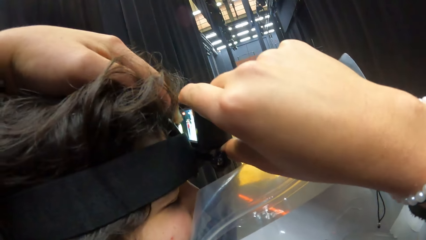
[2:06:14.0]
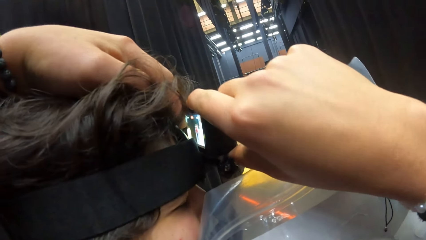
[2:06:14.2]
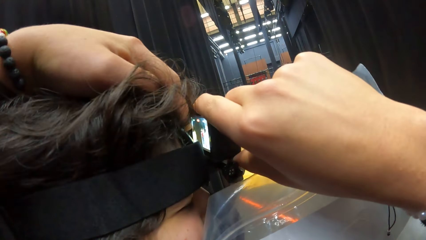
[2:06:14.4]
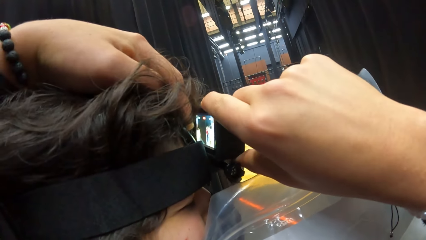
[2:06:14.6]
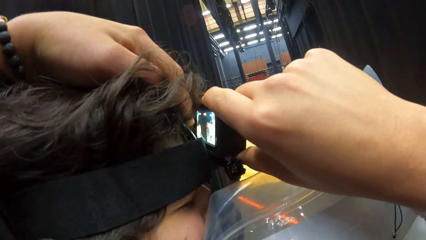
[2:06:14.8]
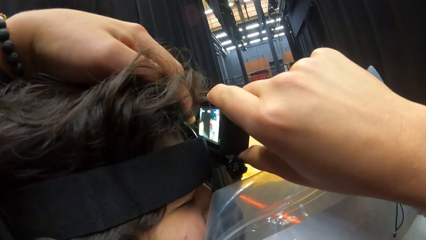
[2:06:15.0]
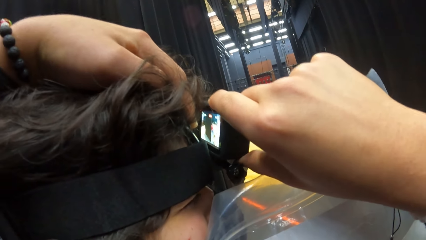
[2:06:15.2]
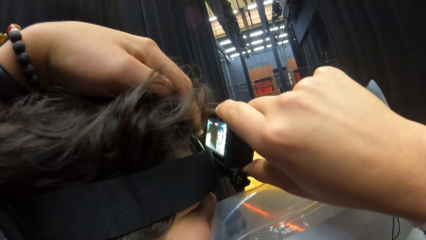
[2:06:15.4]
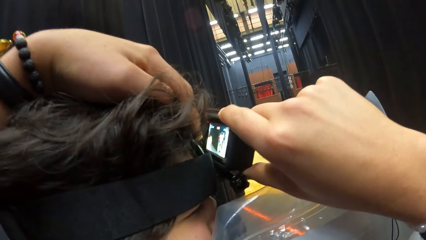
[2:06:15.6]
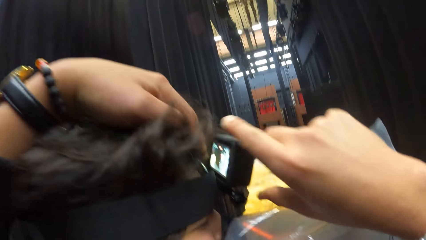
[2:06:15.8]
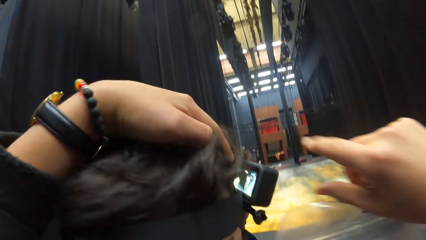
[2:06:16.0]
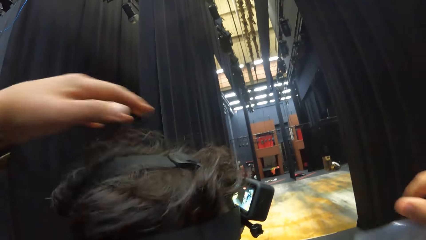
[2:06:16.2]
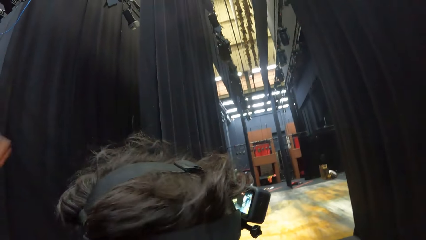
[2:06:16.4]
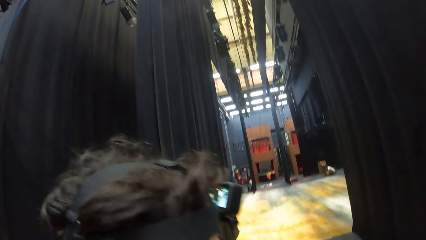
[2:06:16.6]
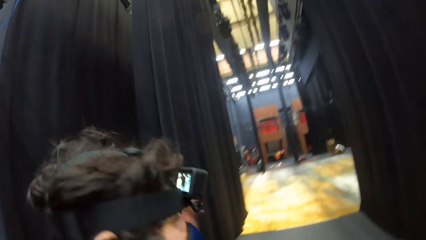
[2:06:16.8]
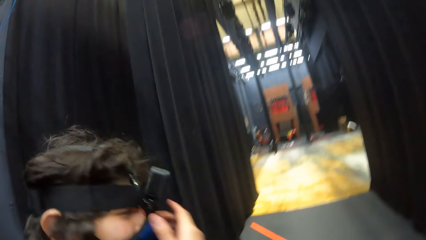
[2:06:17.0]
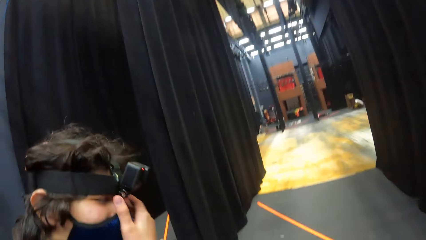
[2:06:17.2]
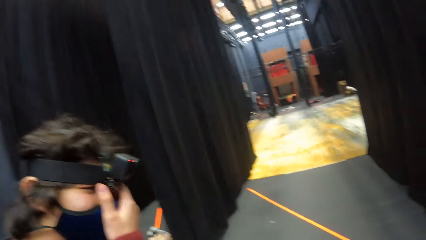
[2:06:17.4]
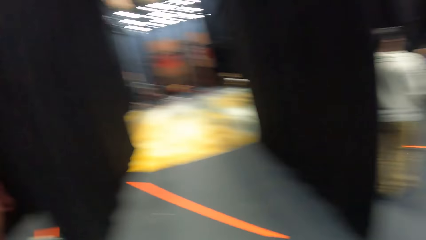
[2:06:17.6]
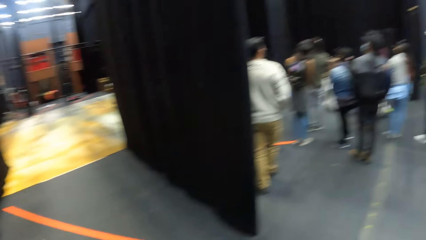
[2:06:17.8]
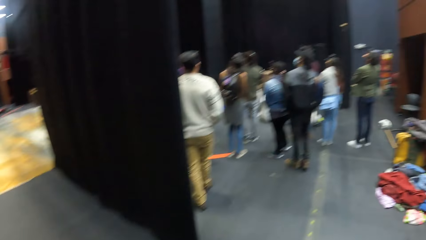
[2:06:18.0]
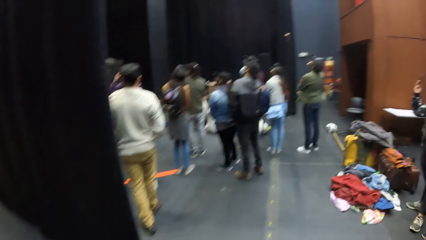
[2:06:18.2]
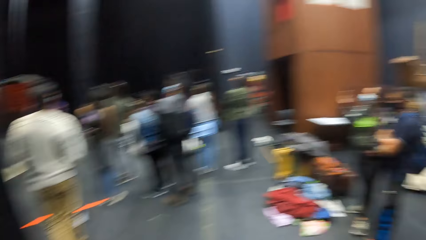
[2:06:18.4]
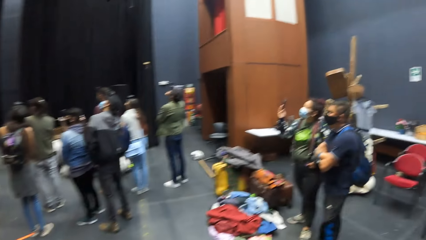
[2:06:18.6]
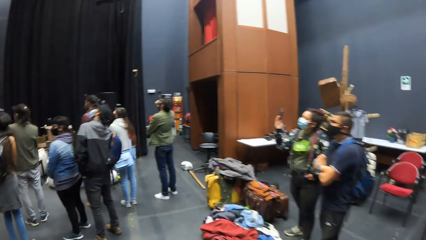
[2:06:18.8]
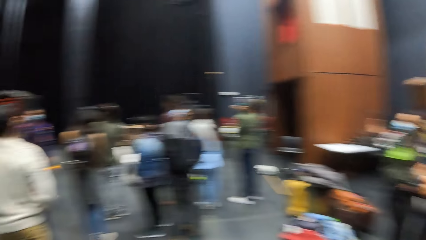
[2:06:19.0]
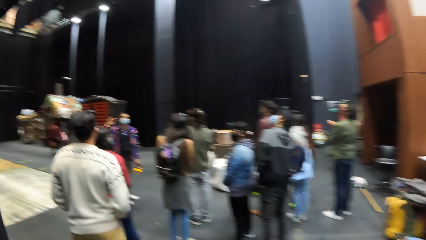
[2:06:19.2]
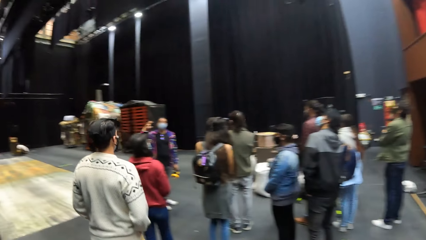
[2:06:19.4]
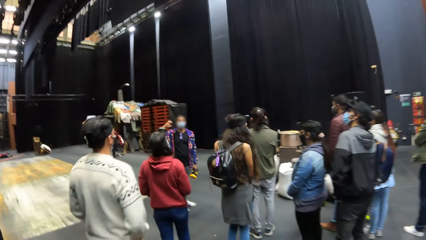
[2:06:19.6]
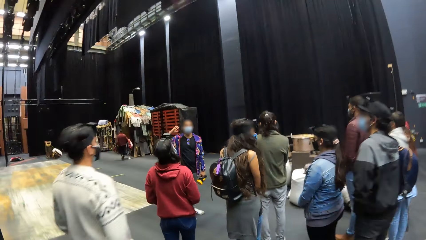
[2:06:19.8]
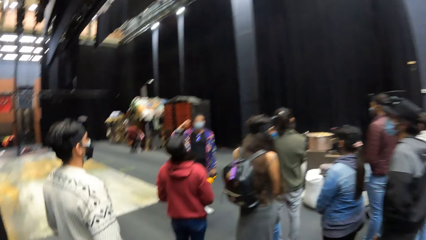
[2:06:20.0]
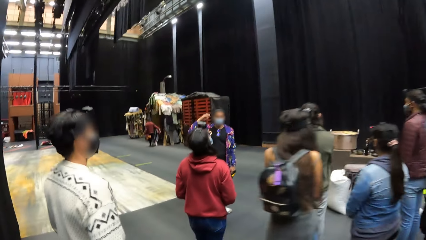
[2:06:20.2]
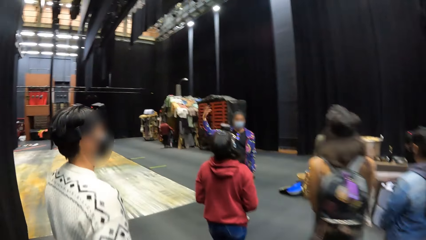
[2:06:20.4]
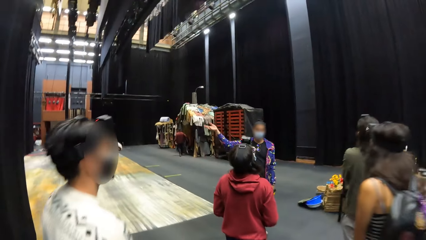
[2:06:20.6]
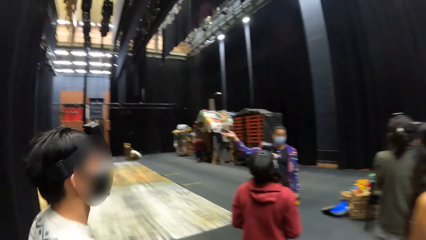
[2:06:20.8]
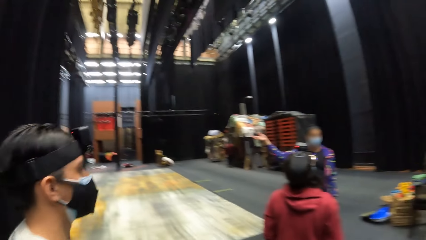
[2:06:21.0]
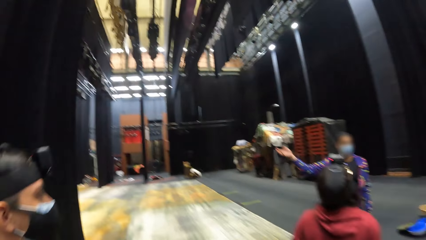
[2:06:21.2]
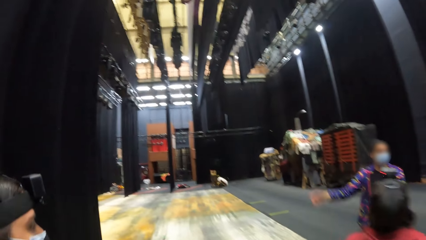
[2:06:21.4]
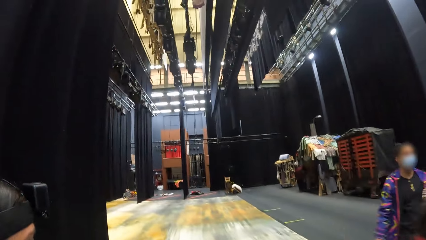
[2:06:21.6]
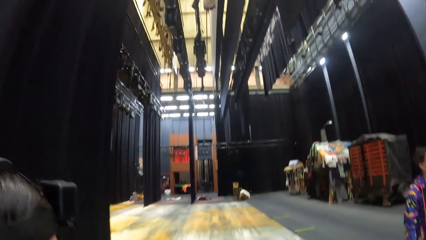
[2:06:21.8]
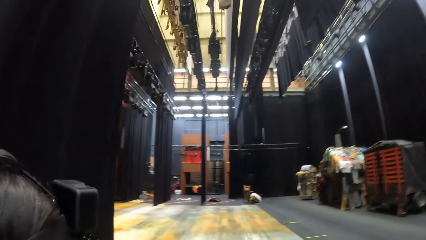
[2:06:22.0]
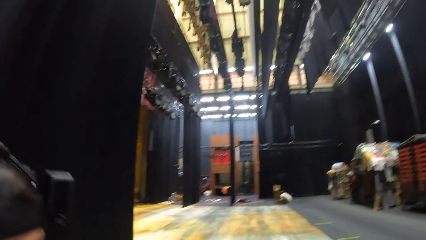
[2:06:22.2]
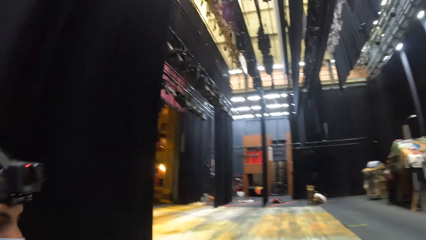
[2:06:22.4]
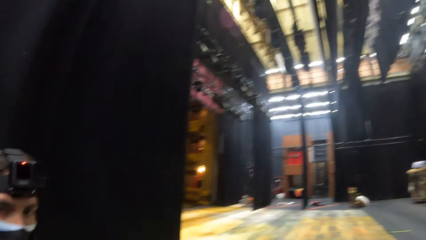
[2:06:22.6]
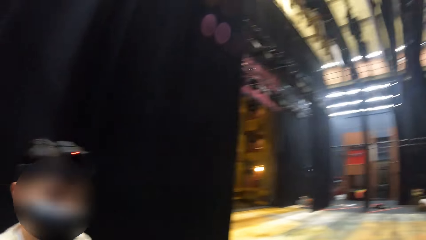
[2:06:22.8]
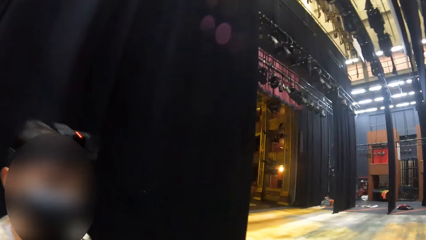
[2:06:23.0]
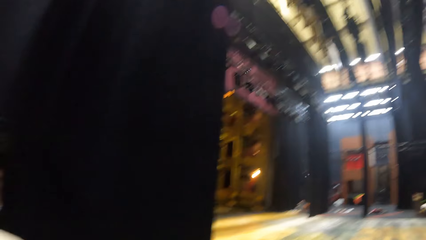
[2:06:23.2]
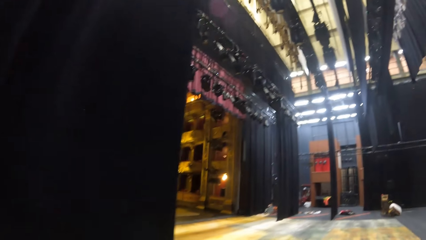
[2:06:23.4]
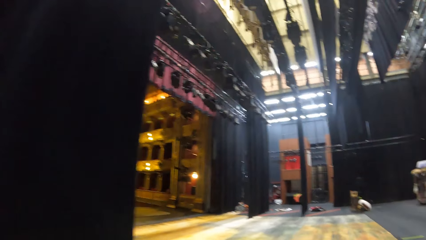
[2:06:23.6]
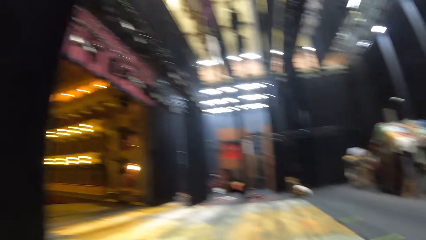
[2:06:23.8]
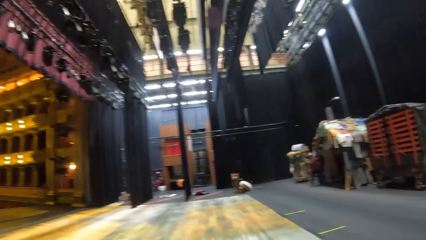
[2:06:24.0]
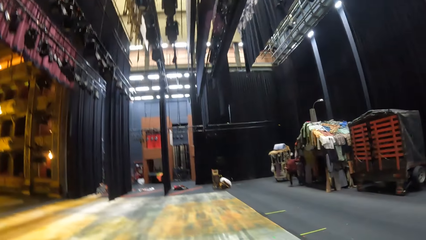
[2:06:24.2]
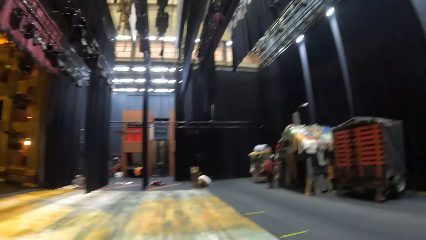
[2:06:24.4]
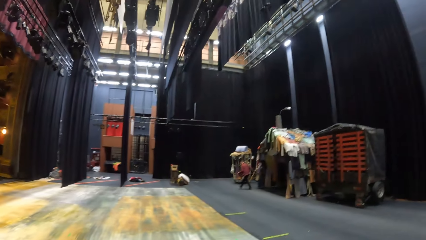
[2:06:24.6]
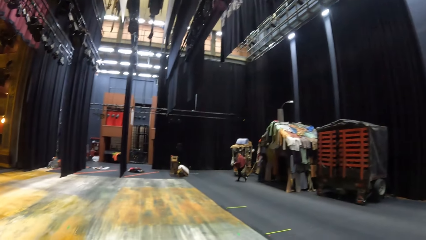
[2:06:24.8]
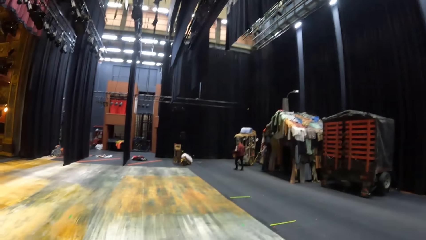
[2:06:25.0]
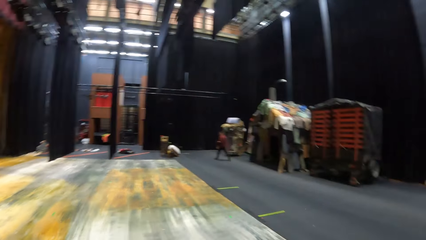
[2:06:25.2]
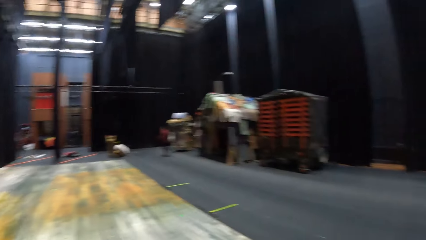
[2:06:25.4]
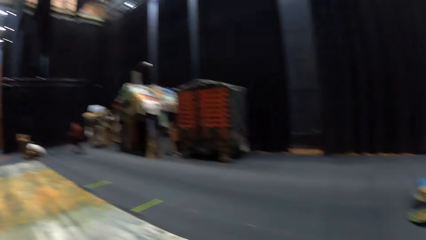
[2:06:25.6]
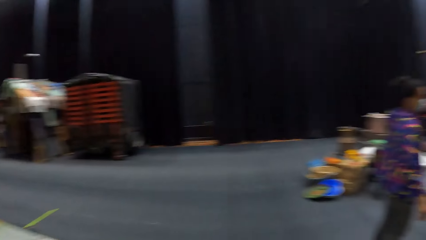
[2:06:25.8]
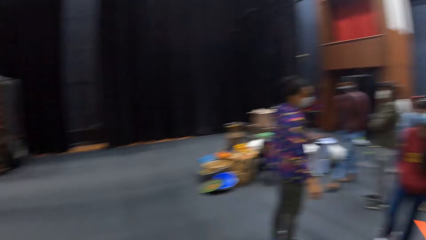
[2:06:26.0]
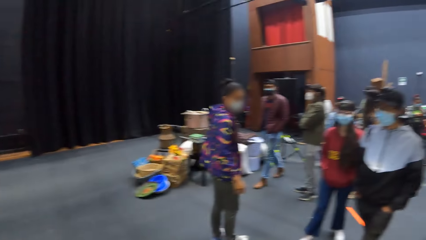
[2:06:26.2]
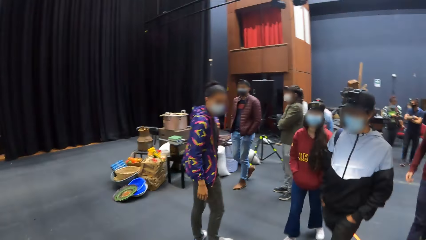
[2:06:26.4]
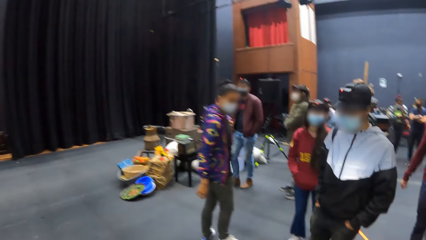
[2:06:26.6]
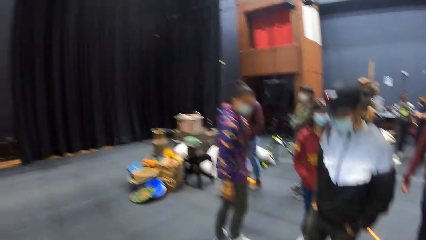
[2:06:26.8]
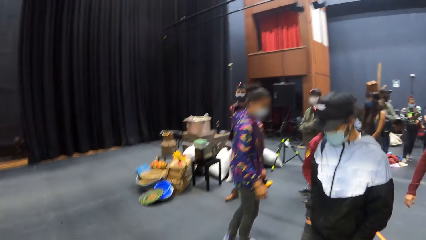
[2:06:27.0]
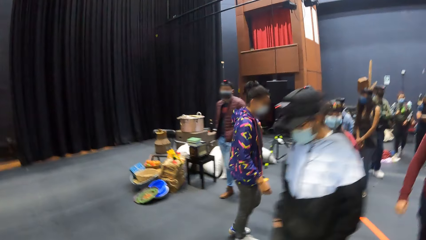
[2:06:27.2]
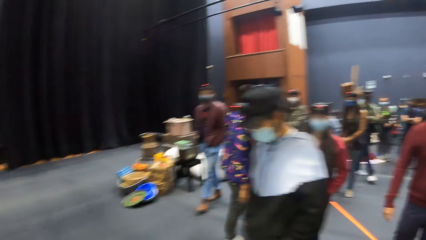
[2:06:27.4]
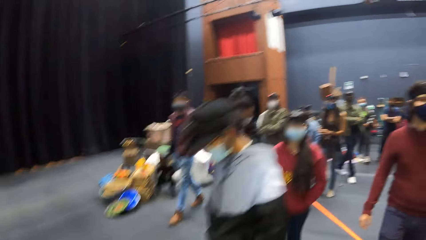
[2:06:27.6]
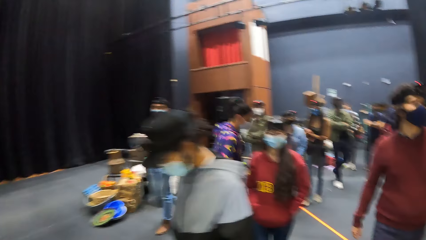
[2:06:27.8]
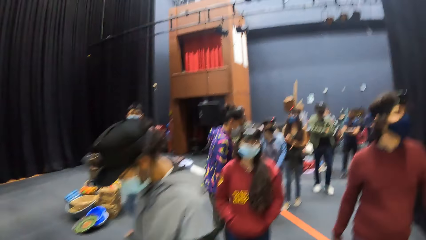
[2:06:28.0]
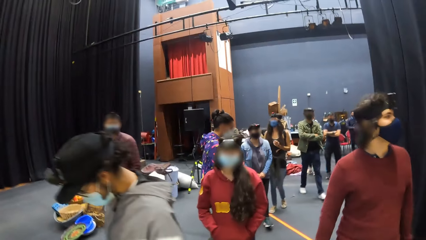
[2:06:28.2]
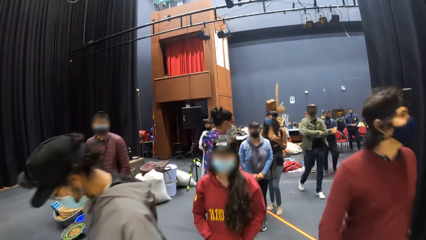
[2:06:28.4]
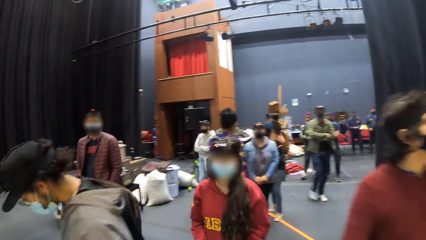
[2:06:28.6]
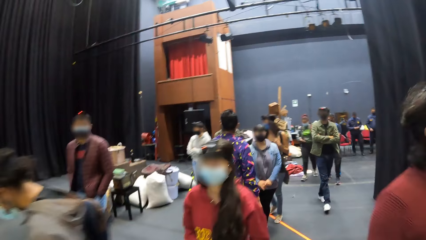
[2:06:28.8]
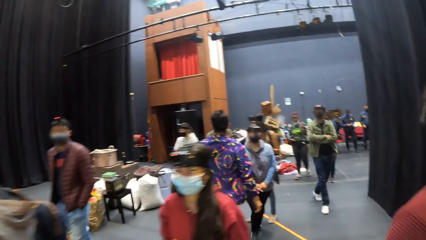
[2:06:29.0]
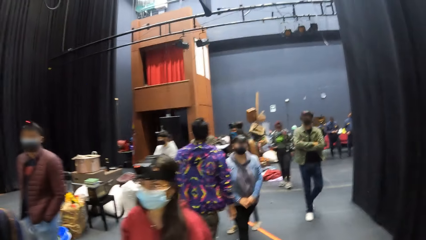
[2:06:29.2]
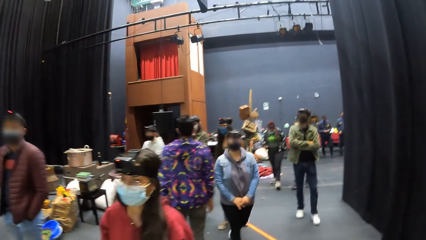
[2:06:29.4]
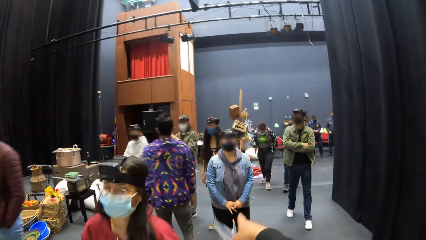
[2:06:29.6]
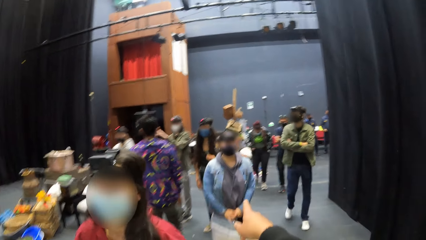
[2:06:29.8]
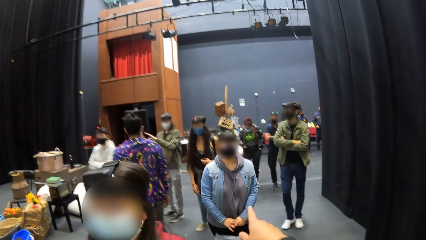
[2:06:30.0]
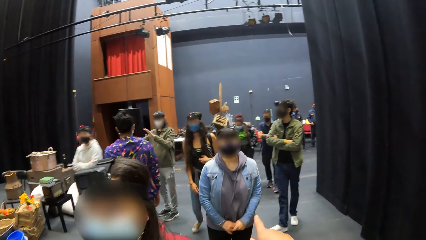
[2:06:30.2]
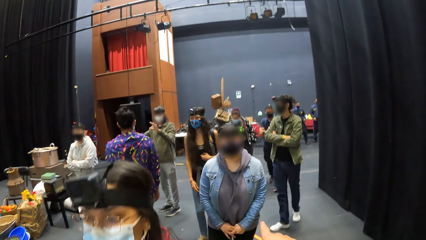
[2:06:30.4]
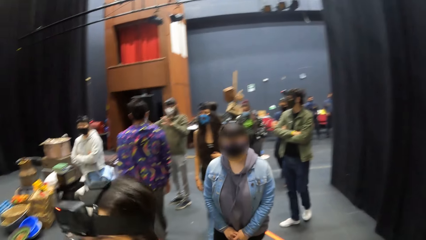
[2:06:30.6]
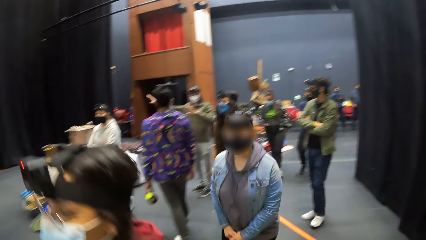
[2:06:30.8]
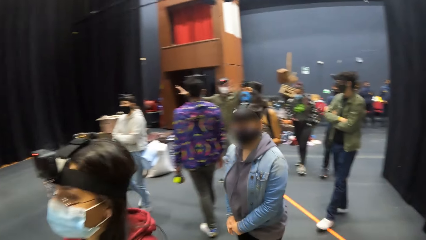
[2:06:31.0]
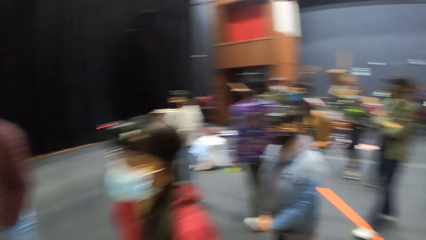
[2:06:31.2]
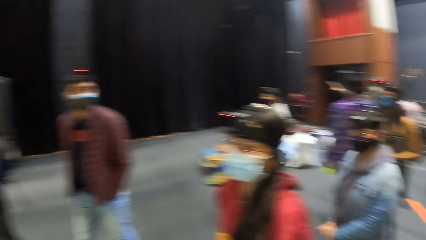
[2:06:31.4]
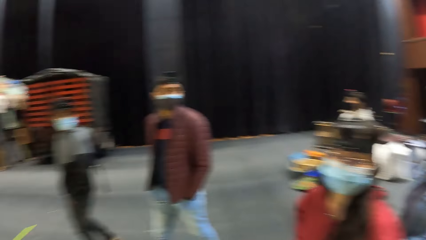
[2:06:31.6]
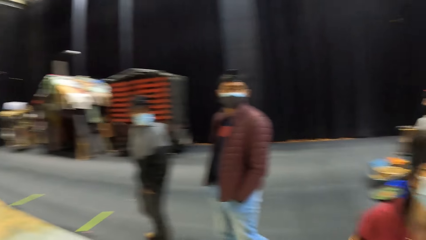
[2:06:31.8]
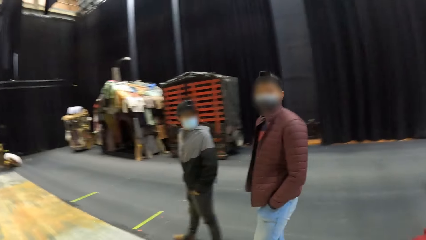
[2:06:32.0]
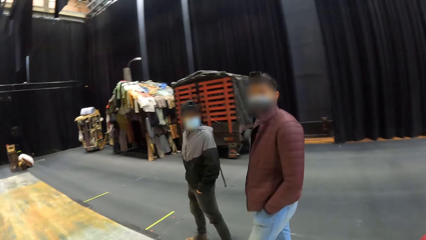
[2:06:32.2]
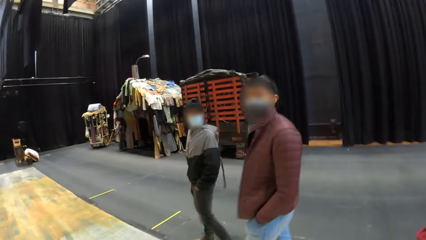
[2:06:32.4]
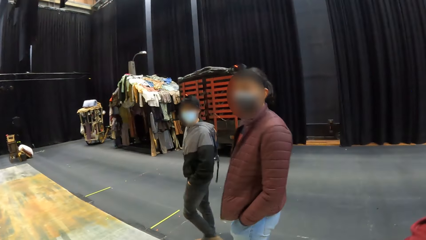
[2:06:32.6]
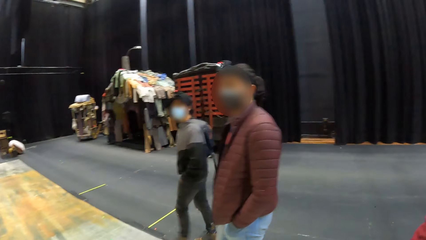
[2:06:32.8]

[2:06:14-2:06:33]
A man touches the camera on his head with his right hand. The camera wearer stretches his right hand. He points at a person.
